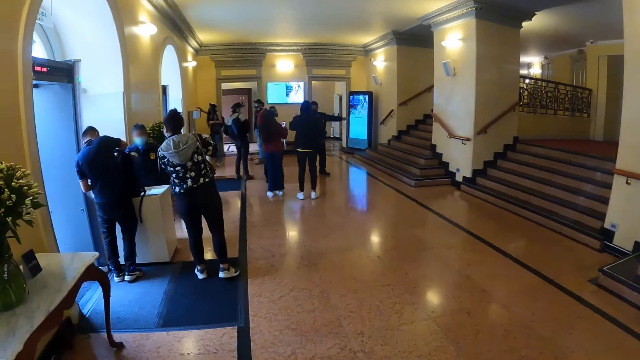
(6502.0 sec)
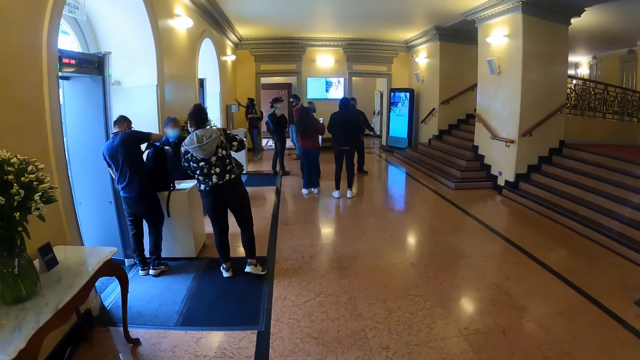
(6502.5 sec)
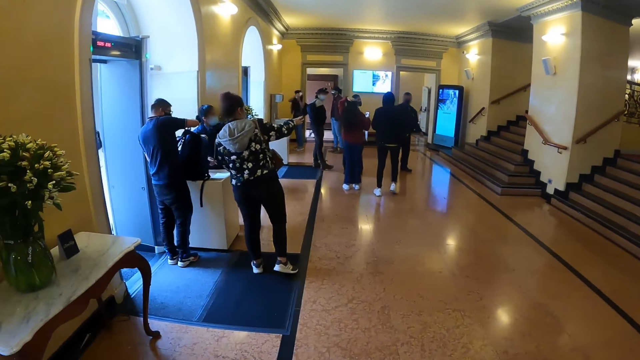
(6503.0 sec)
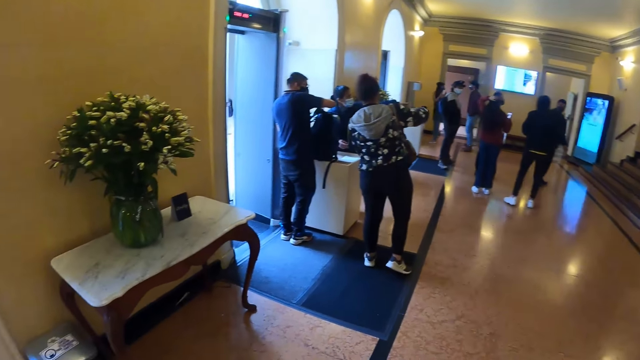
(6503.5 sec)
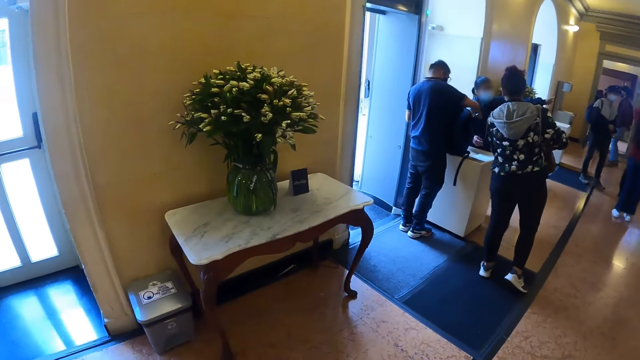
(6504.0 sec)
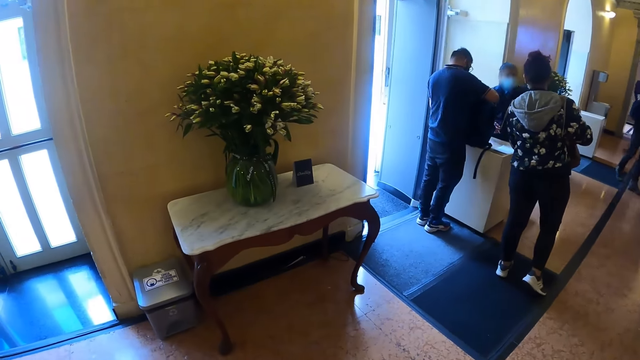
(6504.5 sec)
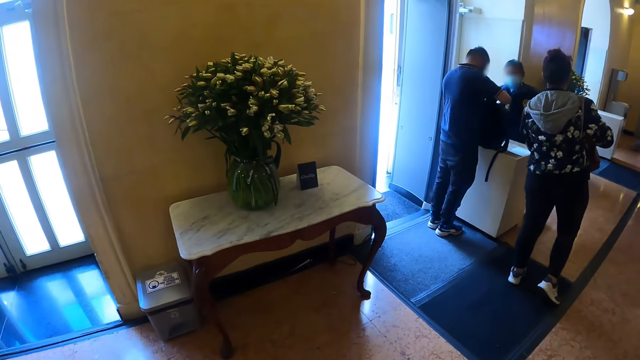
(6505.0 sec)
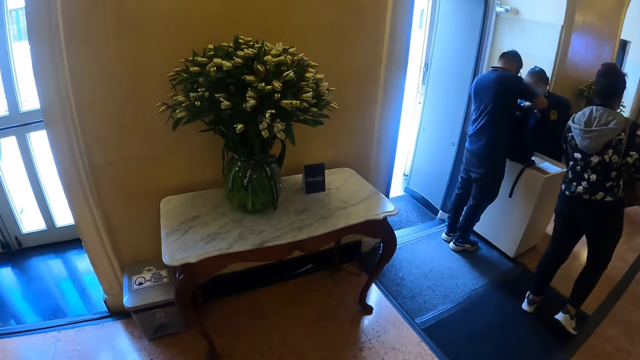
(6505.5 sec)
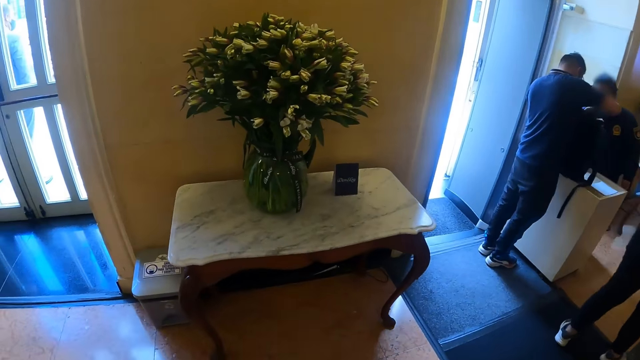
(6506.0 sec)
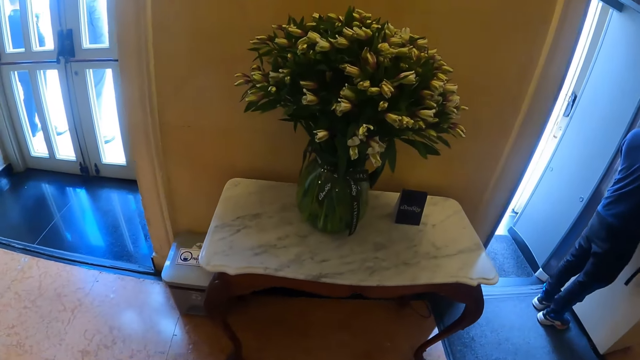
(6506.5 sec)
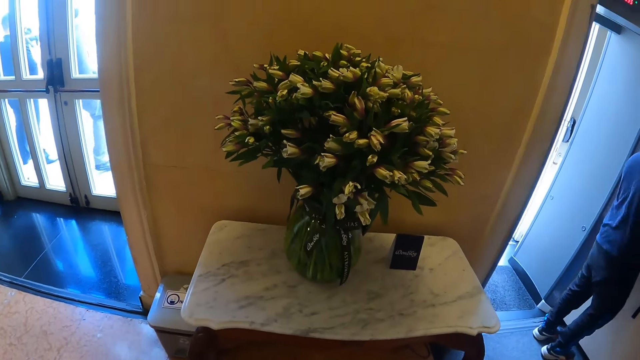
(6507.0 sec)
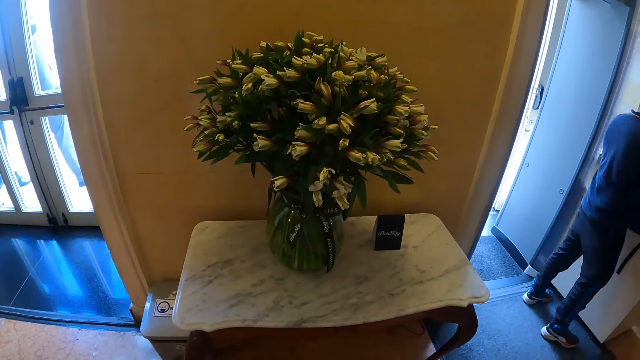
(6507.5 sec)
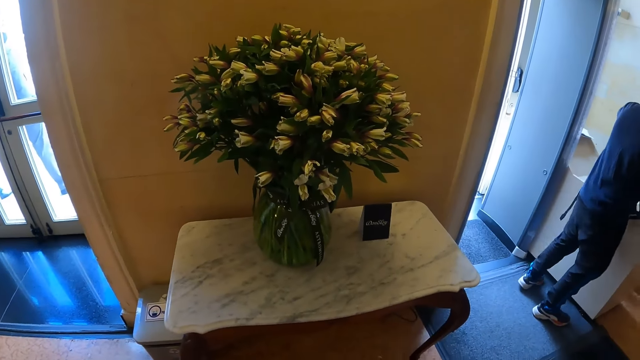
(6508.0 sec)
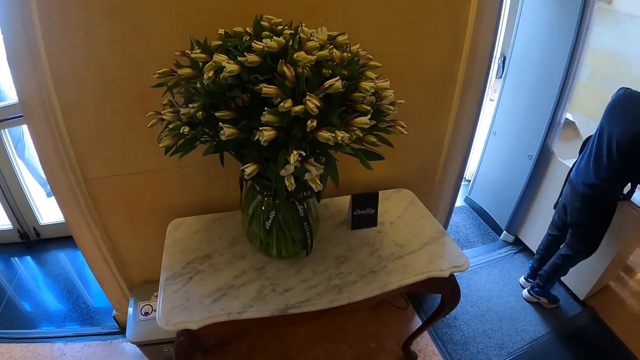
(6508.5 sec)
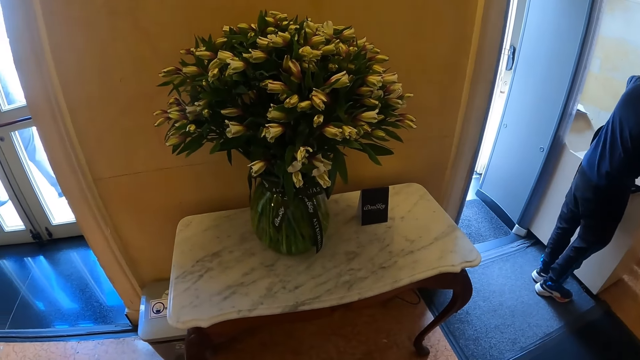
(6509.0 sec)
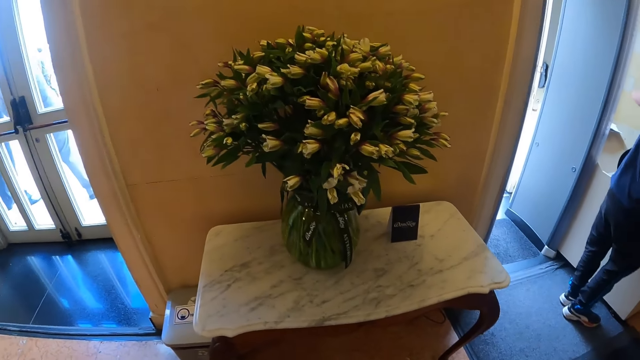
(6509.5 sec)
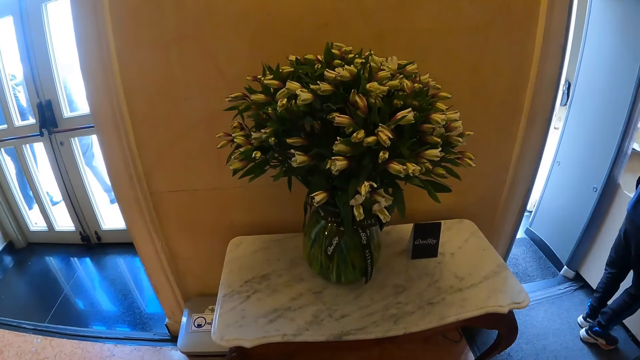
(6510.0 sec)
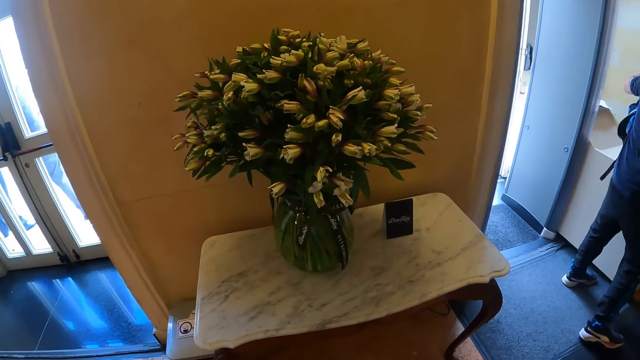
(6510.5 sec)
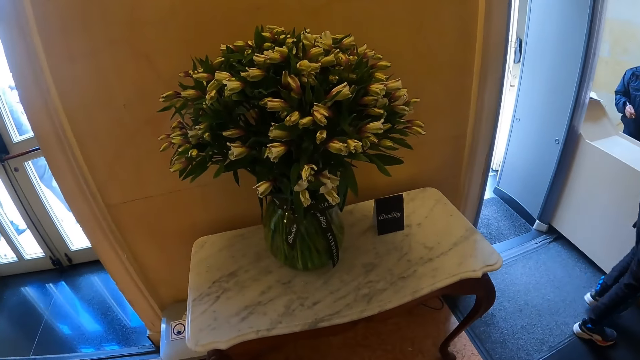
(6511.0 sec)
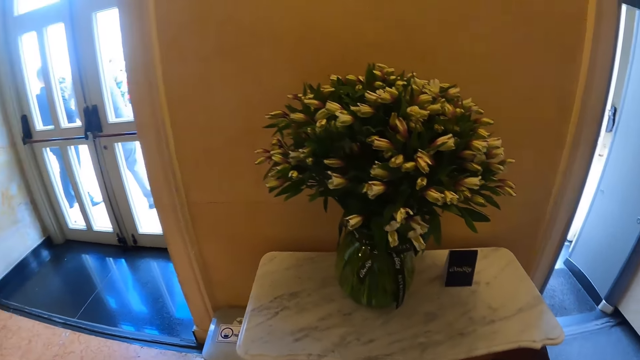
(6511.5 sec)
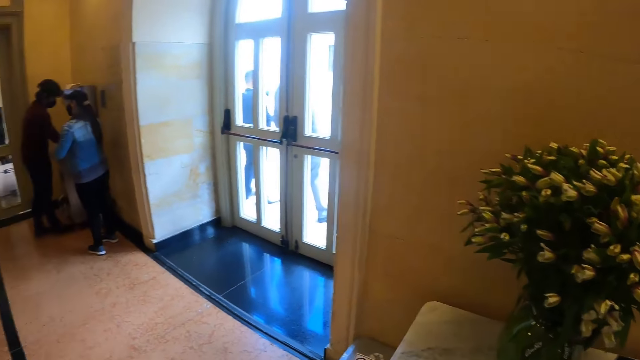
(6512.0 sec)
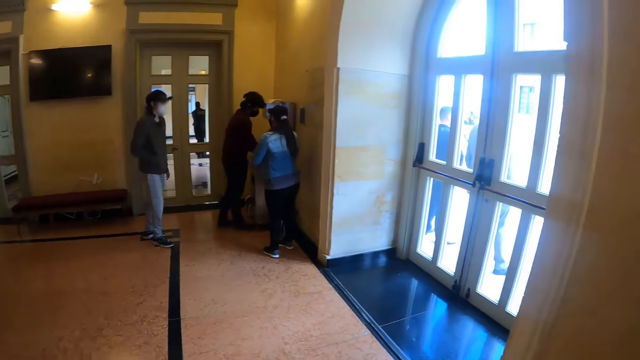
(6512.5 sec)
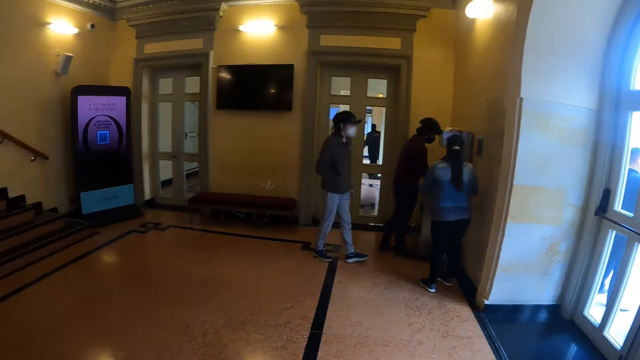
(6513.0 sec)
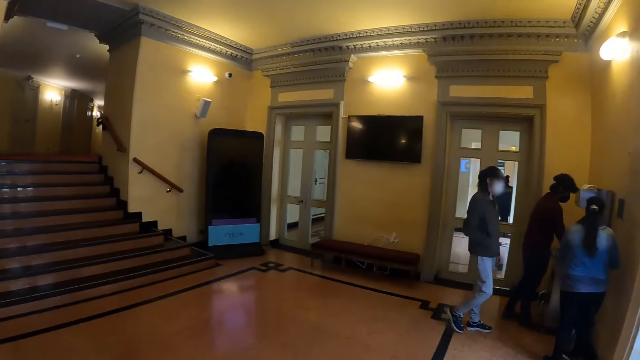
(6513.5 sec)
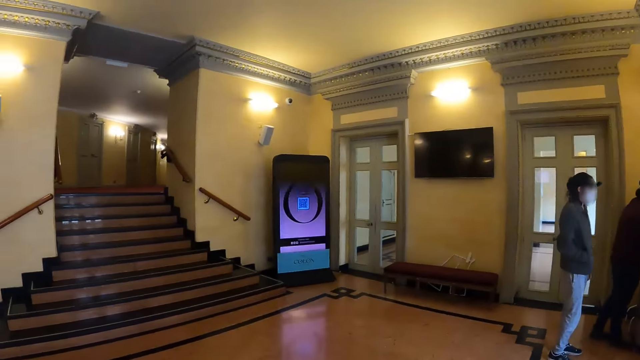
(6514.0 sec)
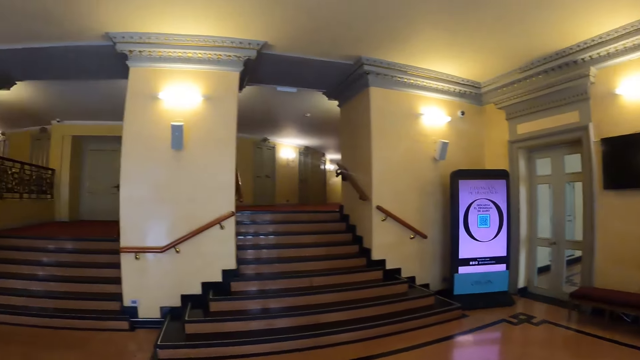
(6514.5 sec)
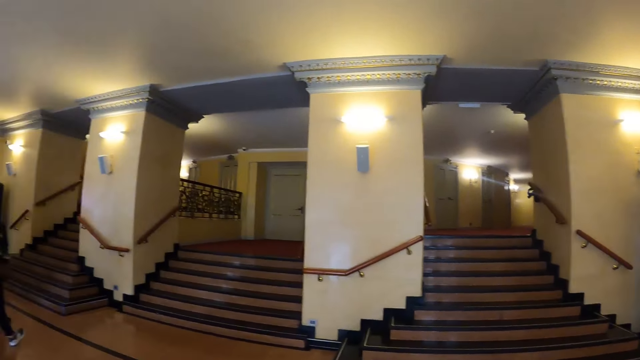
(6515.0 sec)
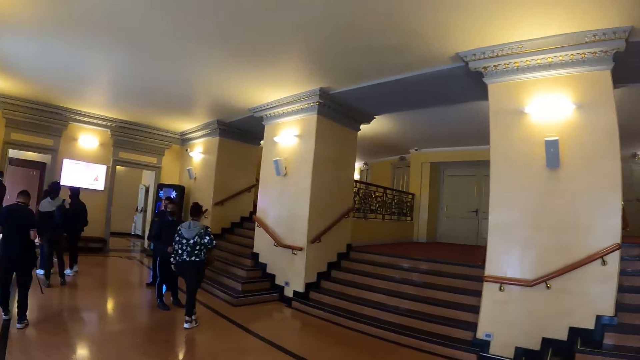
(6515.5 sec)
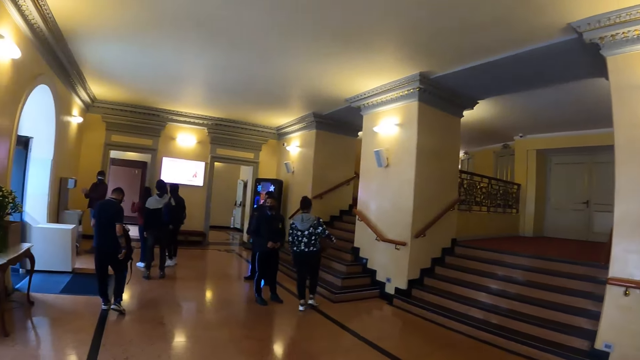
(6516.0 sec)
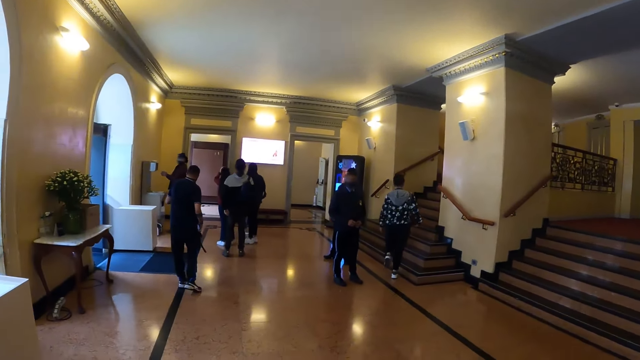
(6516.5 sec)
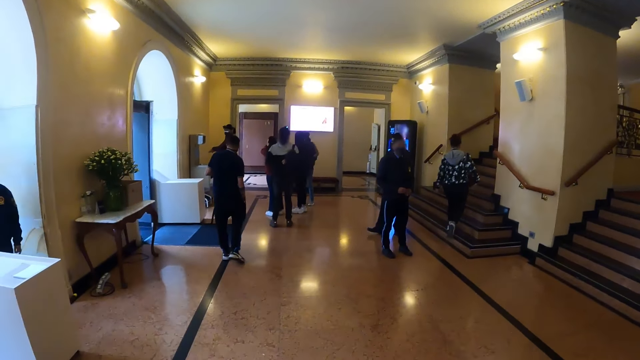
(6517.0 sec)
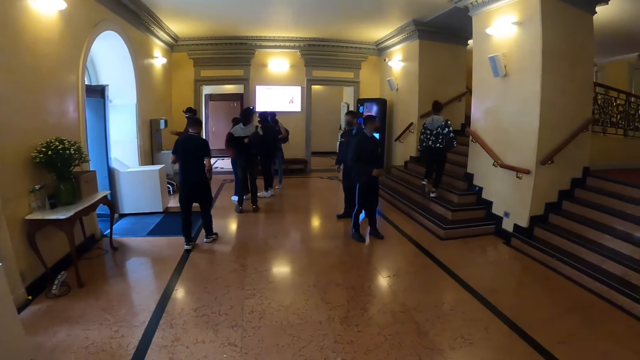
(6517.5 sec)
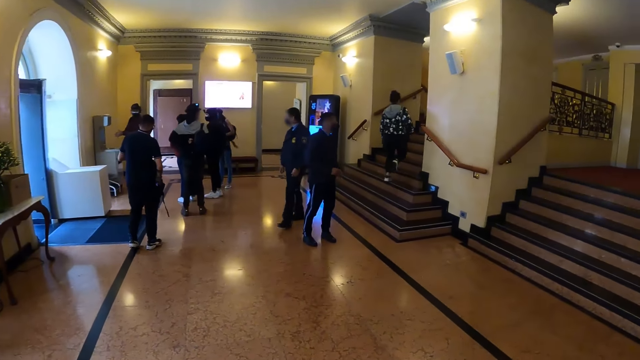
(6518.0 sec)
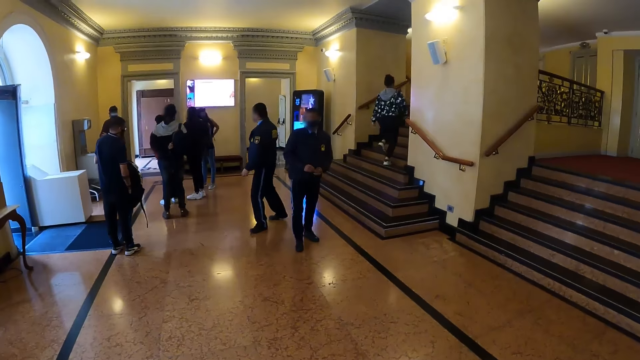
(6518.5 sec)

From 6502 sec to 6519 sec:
The camera wearer stands. They look around.

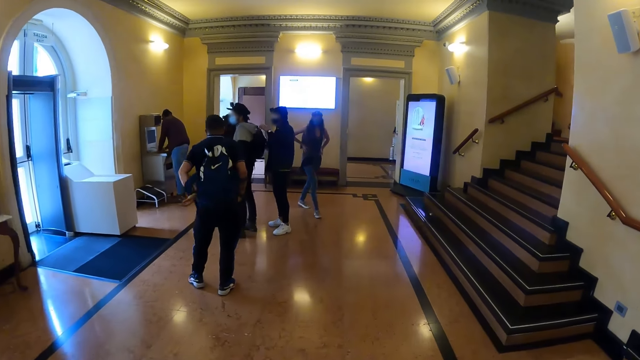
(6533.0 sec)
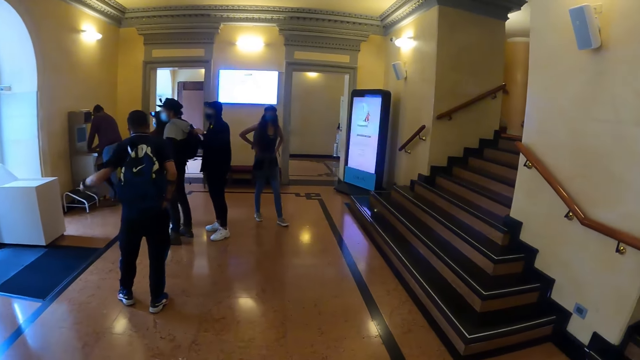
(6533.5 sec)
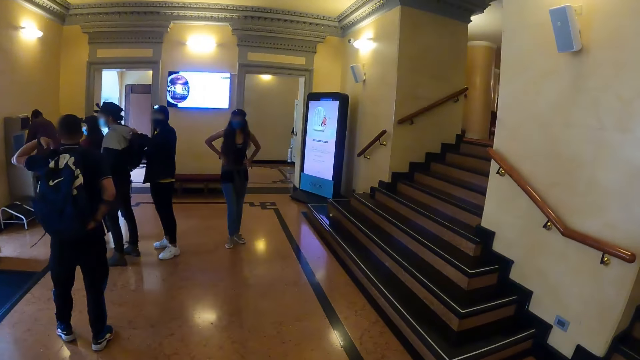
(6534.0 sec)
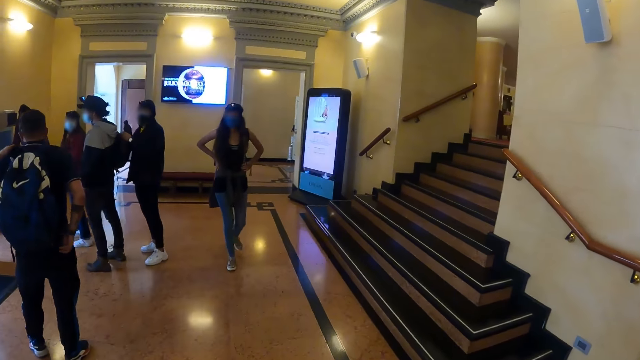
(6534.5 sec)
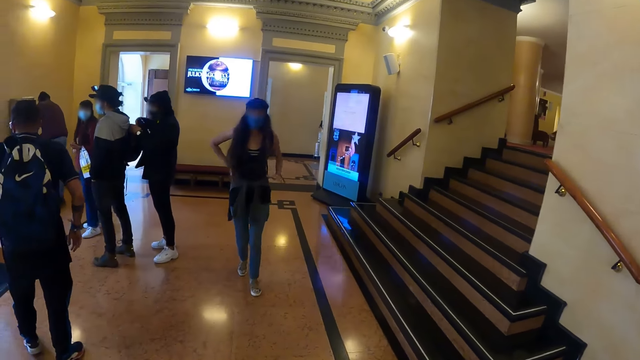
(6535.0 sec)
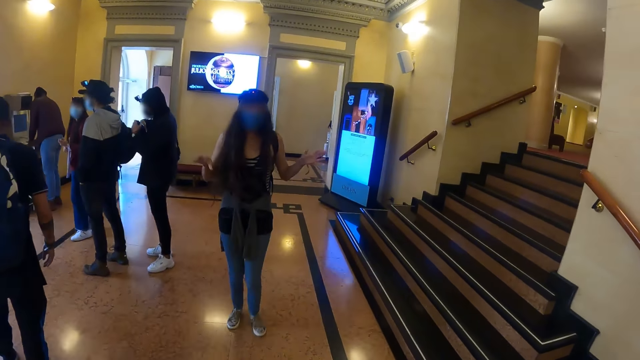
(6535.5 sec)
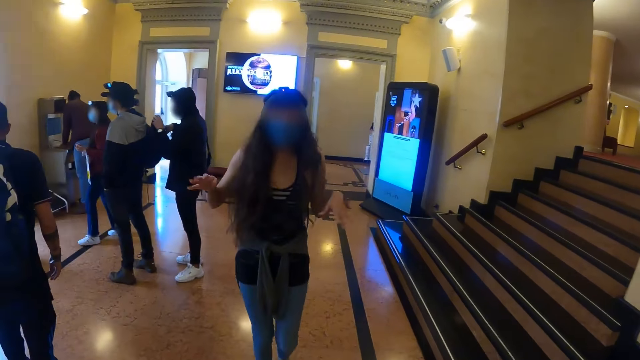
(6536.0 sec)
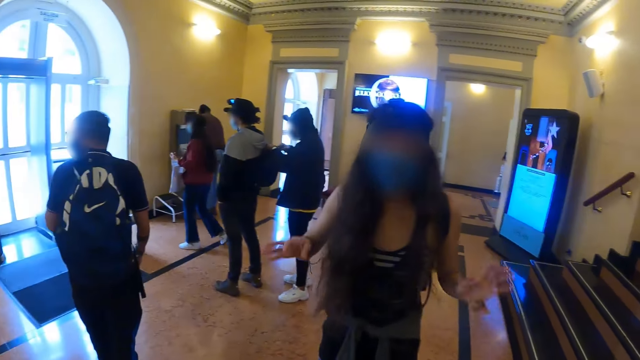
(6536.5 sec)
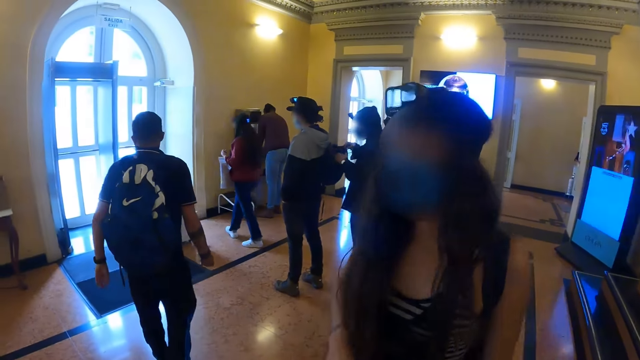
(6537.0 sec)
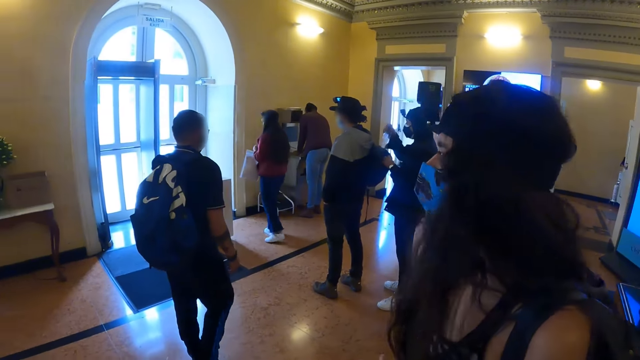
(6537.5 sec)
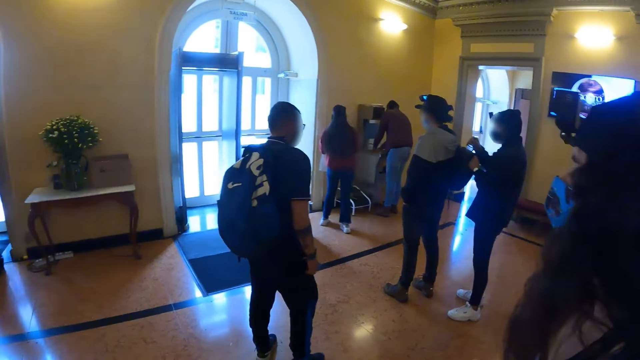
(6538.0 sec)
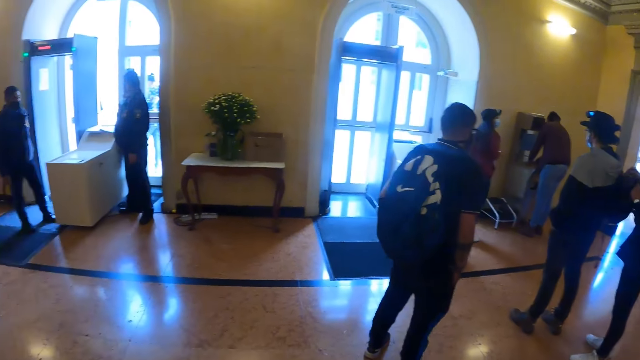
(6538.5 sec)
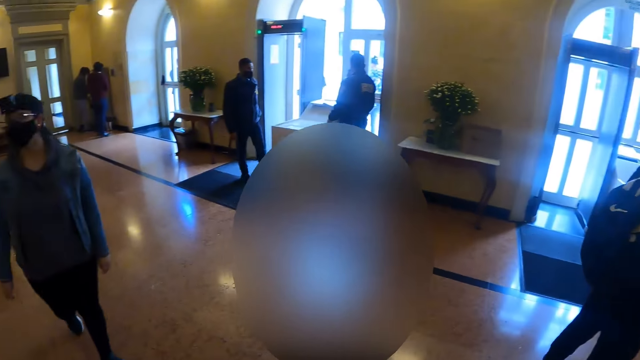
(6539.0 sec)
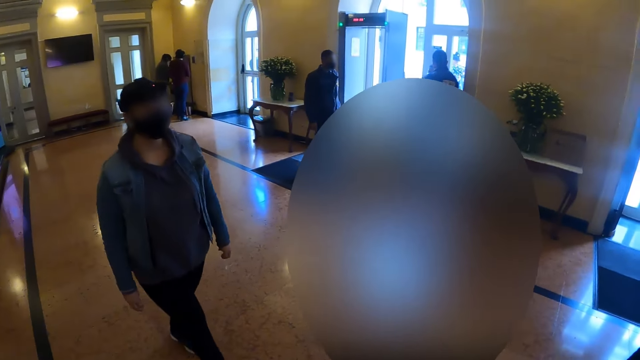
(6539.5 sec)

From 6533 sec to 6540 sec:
The camera wearer walks around. A person interacts with the camera wearer. The camera wearer looks around.
